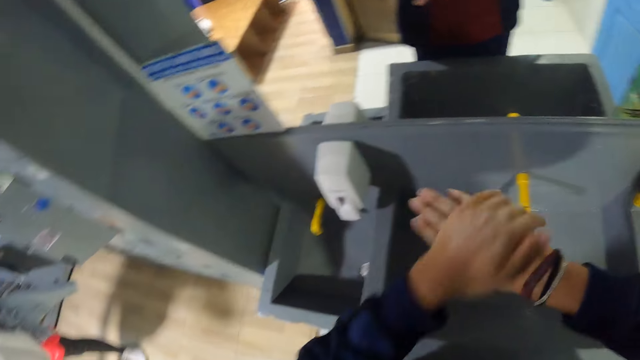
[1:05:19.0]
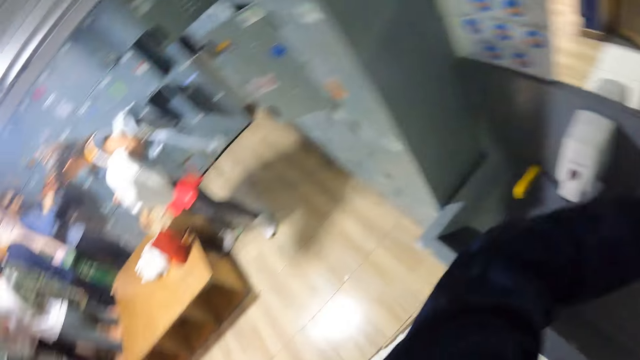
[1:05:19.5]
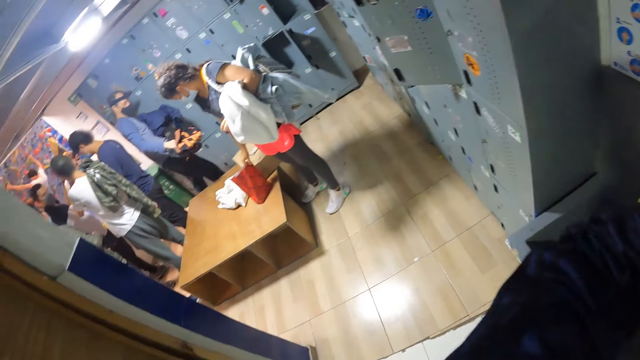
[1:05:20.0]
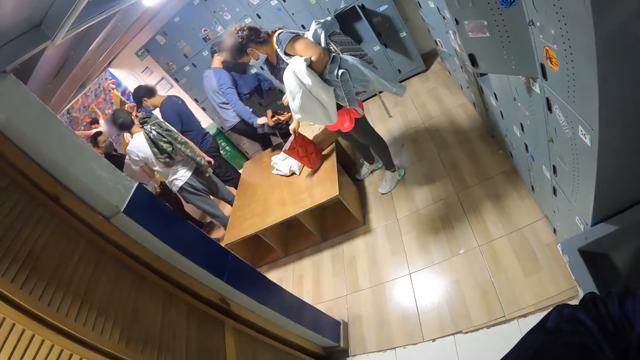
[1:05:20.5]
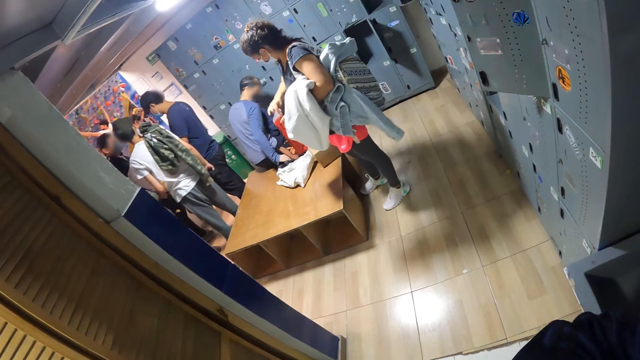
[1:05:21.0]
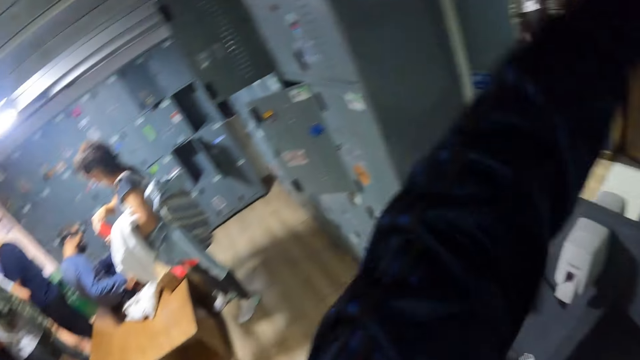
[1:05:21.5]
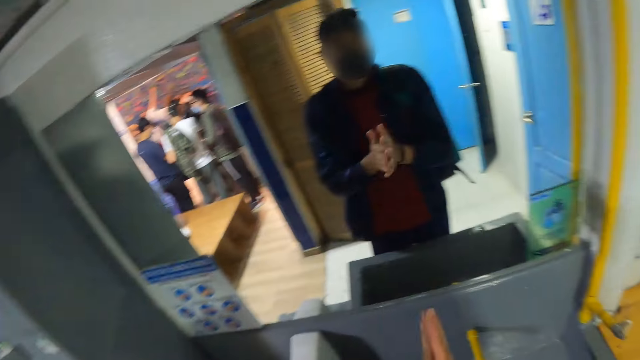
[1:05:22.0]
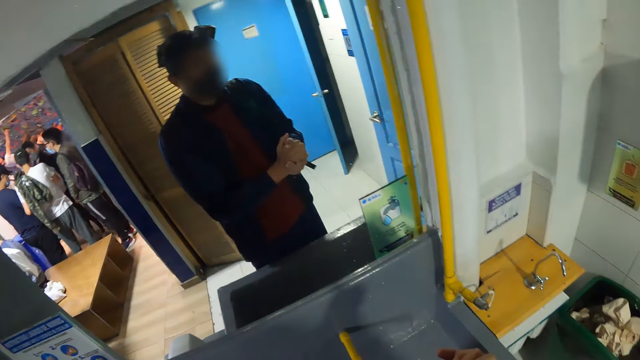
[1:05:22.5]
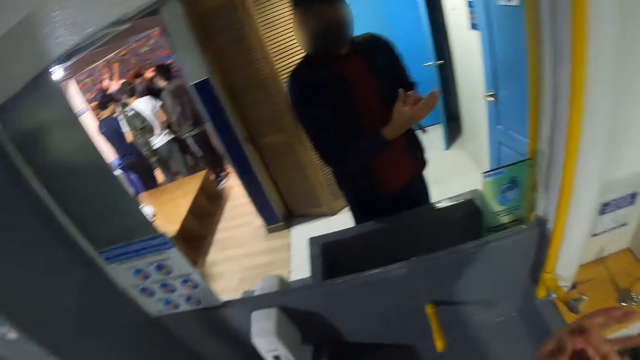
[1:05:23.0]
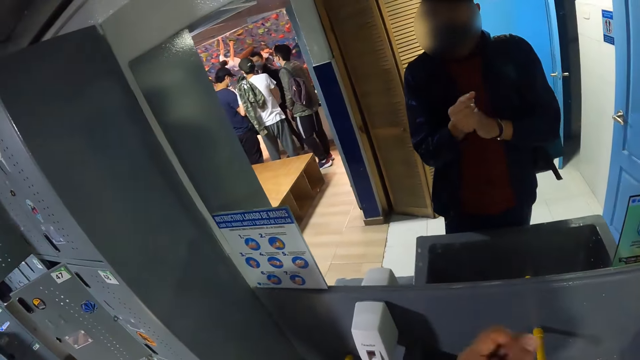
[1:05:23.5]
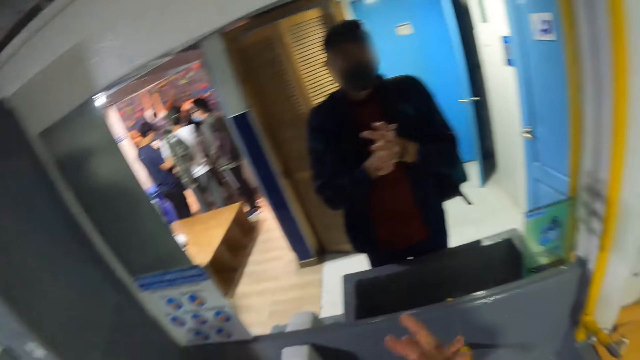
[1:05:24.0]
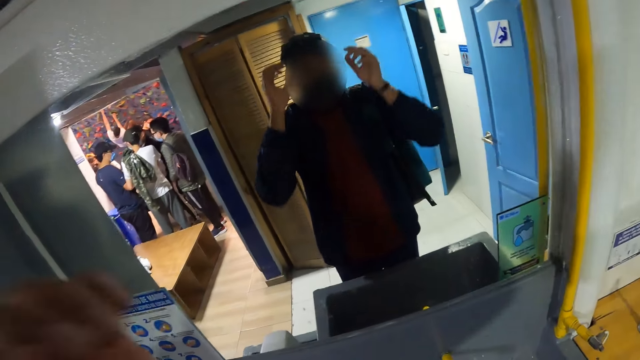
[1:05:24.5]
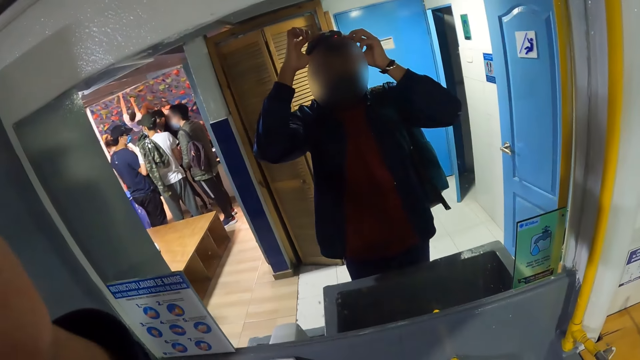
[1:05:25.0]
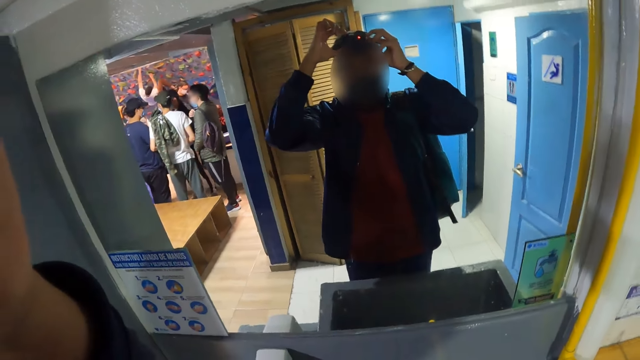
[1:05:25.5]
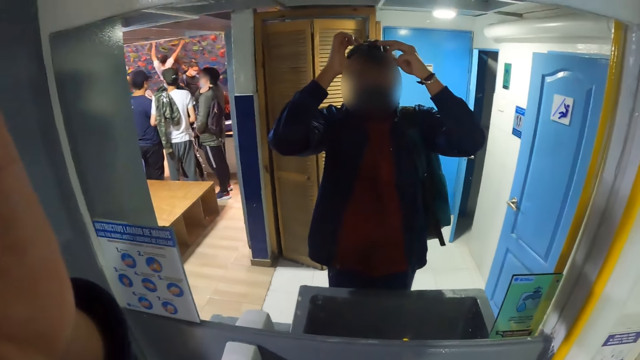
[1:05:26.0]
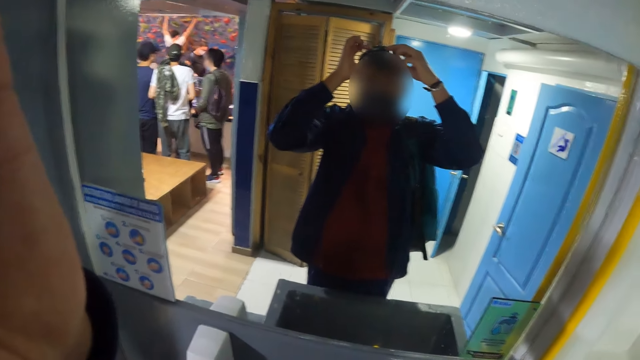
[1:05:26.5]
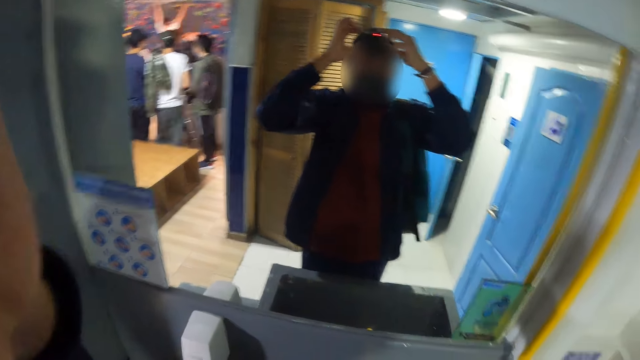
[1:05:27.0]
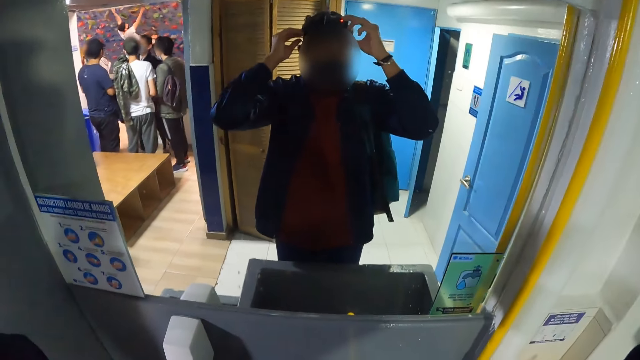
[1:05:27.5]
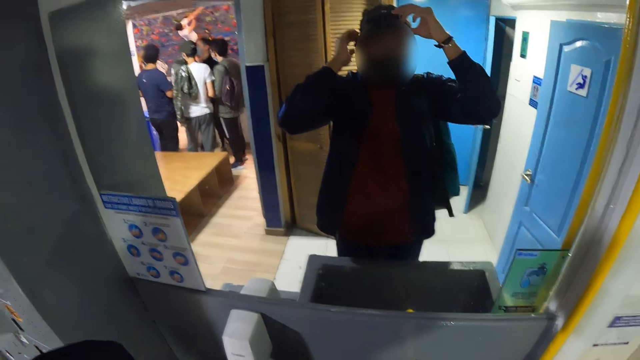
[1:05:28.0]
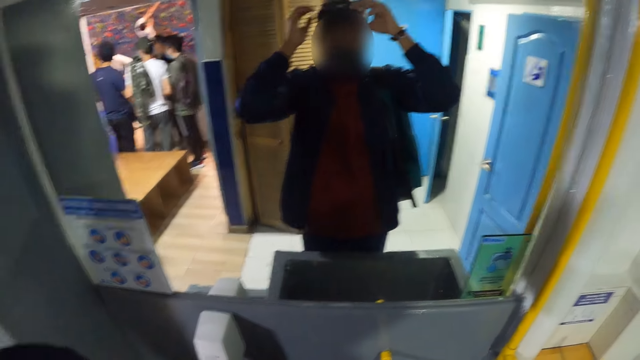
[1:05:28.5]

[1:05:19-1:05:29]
A woman picks a bag from the shop counter with her right hand. The camera wearer adjusts the camera on his head with both hands.

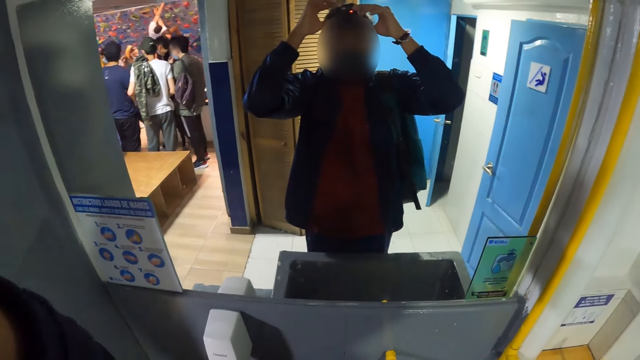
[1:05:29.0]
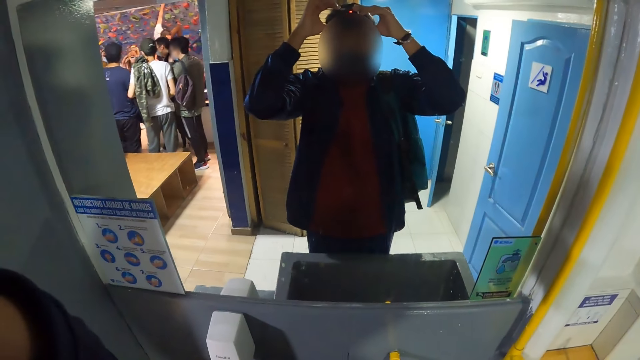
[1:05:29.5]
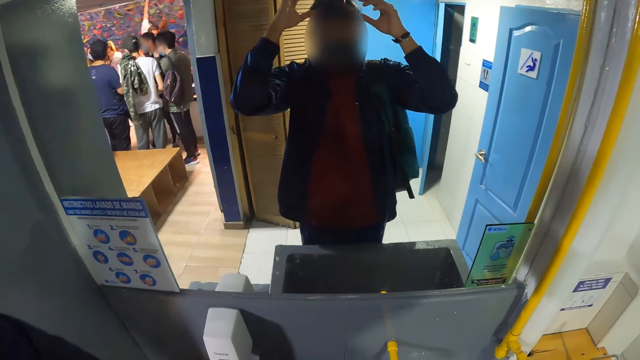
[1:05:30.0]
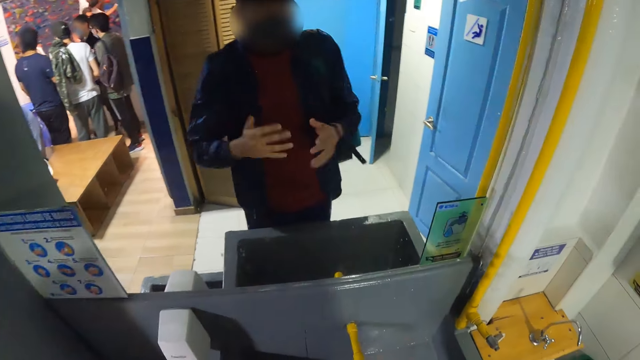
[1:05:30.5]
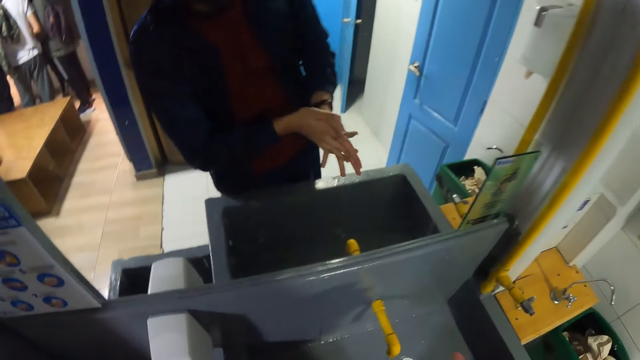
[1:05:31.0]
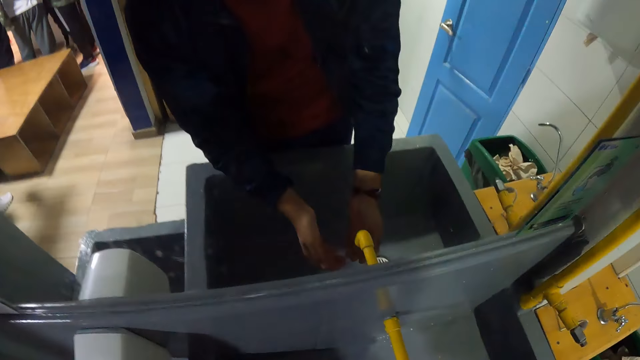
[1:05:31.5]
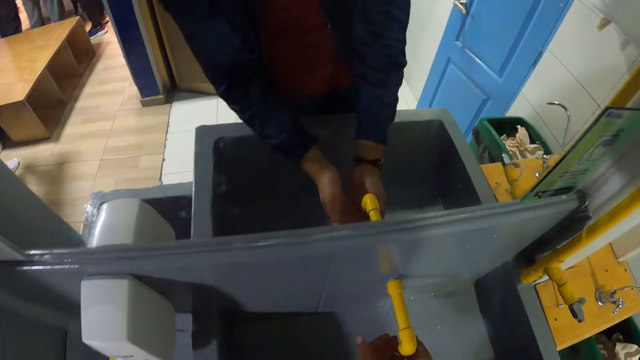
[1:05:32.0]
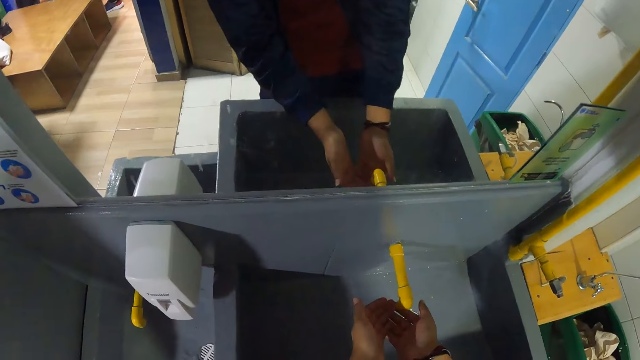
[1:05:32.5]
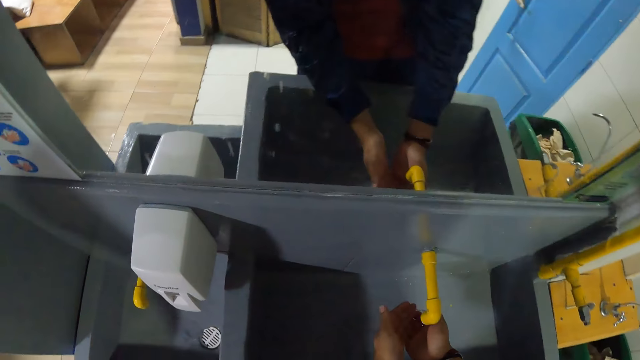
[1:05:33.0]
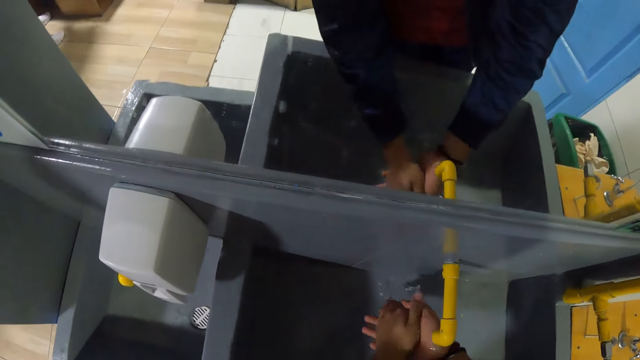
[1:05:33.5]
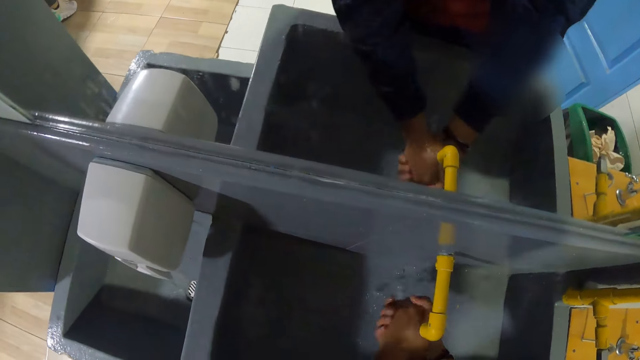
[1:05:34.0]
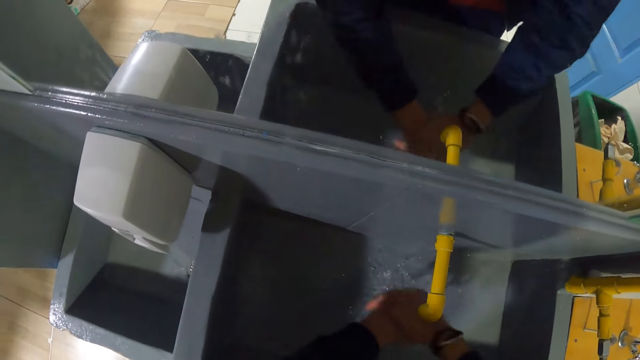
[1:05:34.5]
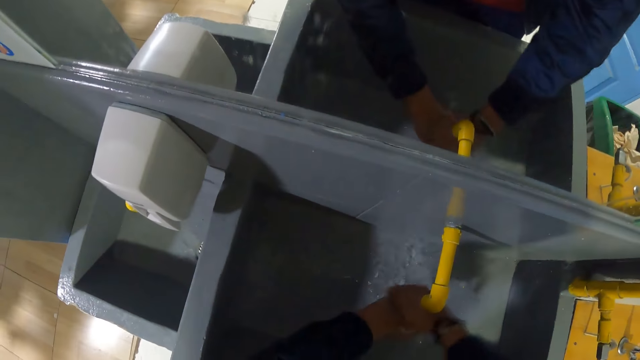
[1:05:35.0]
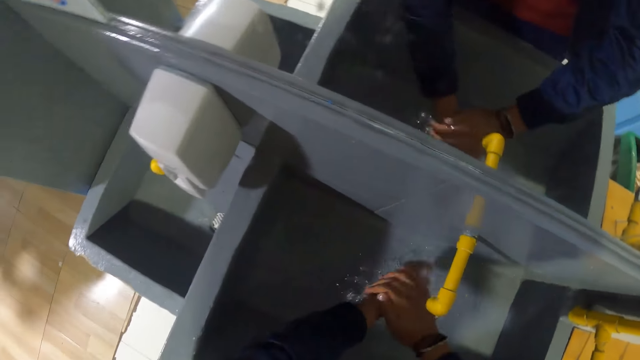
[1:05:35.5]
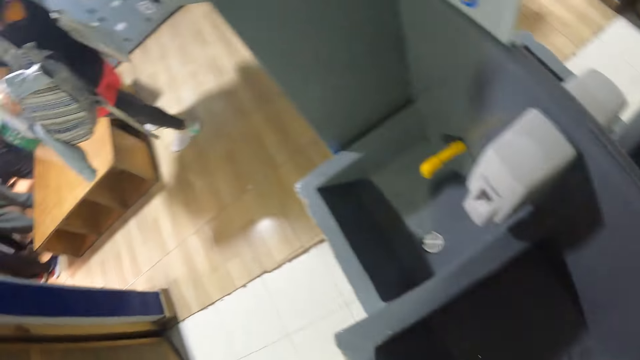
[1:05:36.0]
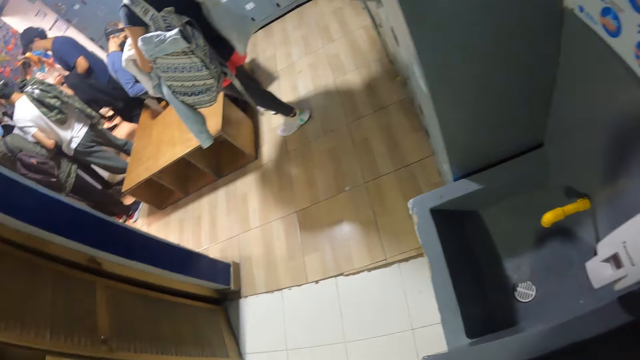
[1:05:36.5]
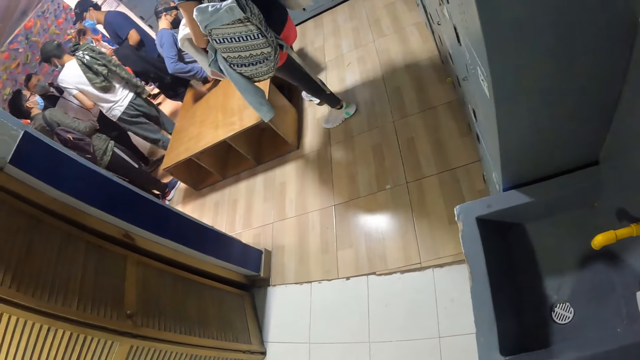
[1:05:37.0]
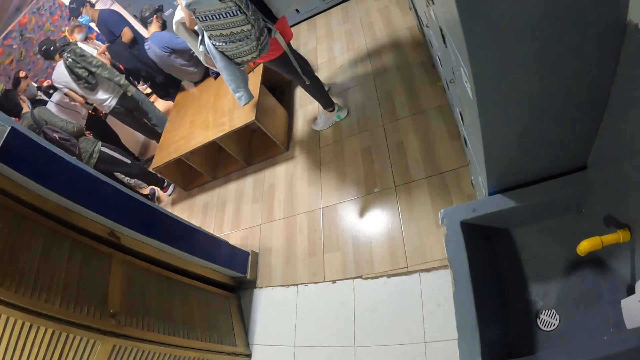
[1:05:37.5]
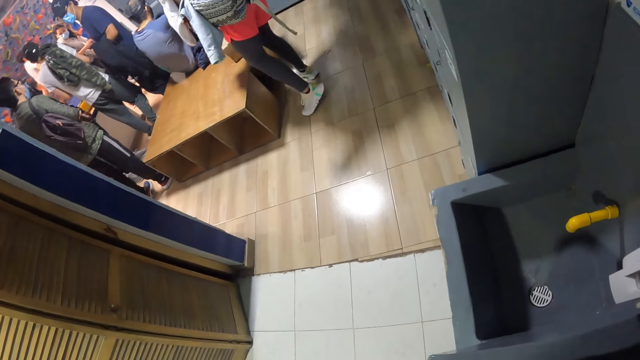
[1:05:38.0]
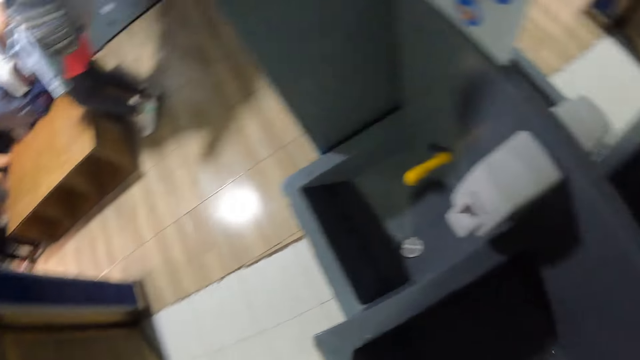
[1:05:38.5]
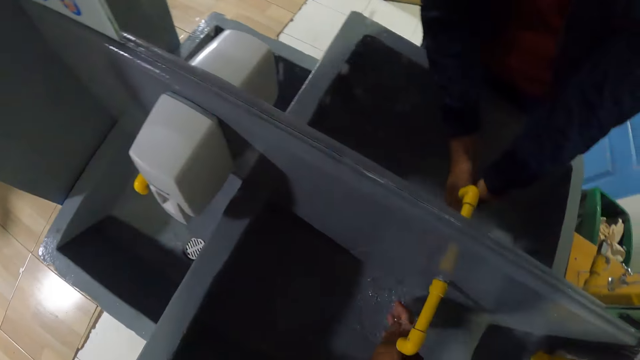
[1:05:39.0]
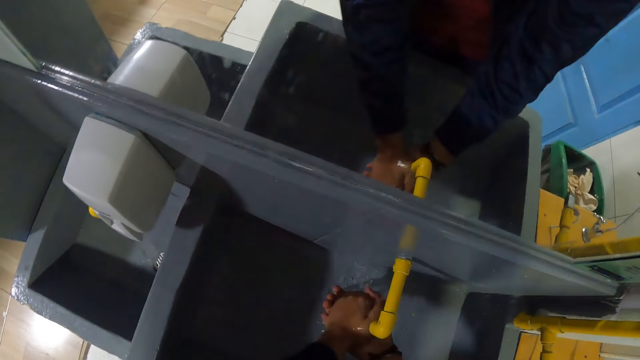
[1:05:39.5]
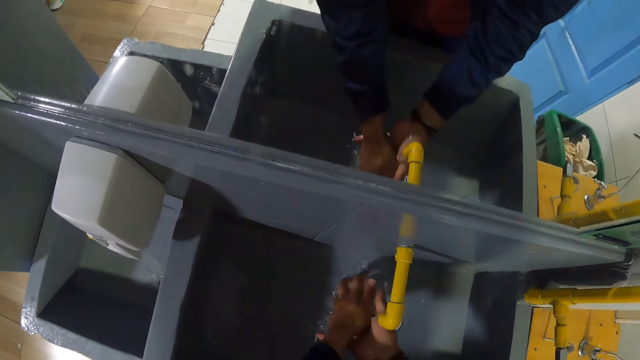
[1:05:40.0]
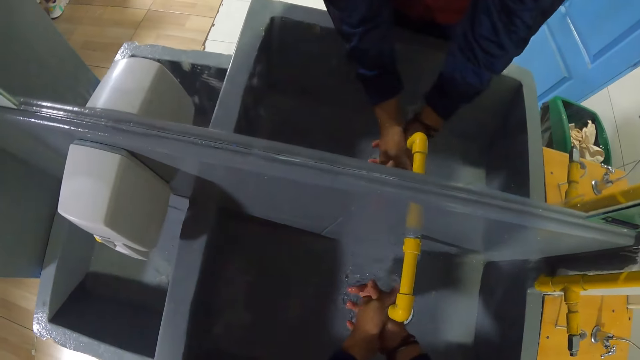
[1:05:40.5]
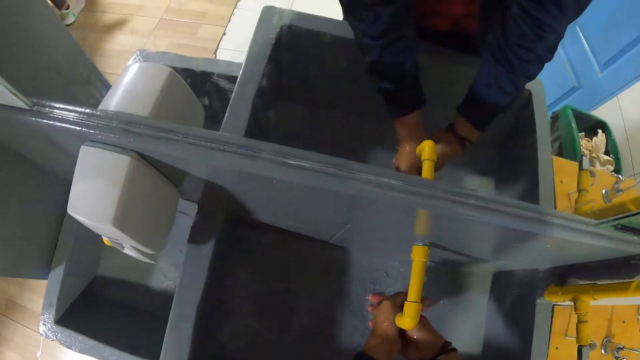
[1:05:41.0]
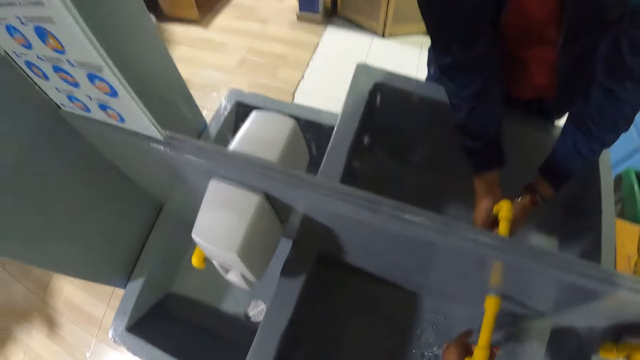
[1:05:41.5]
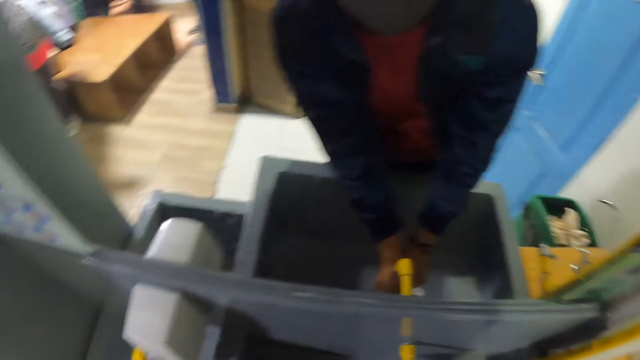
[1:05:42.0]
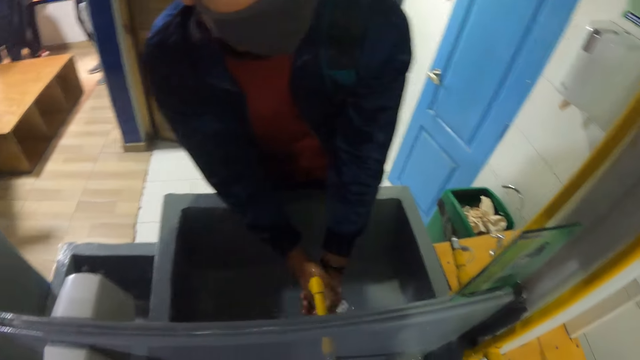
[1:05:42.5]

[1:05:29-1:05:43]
The camera wearer rubs his hands together. He rinses his hands in a washing hand basin with the water from a tap.
